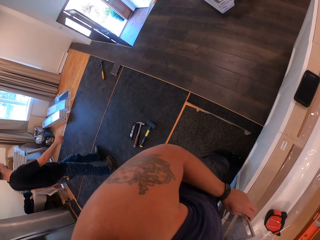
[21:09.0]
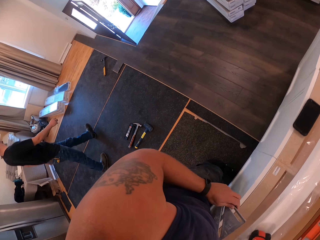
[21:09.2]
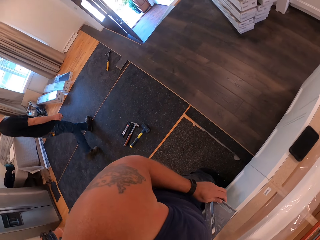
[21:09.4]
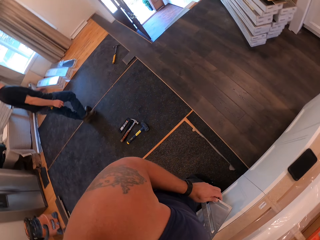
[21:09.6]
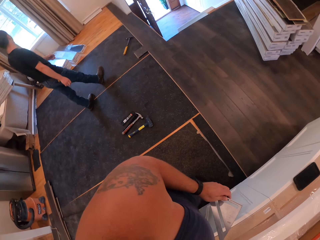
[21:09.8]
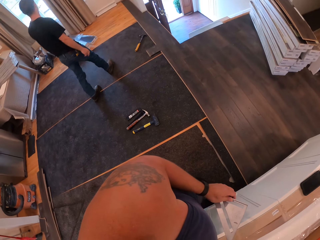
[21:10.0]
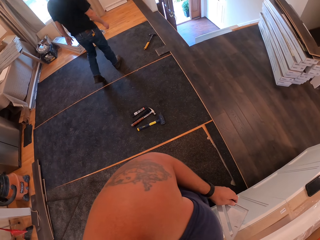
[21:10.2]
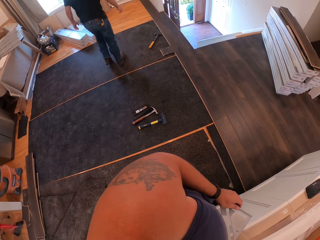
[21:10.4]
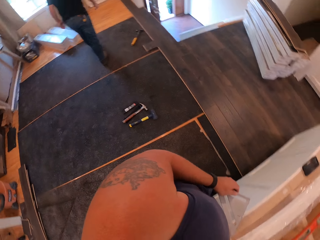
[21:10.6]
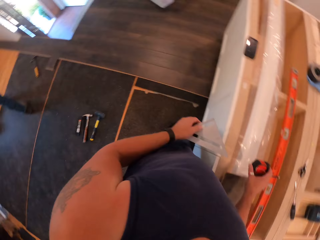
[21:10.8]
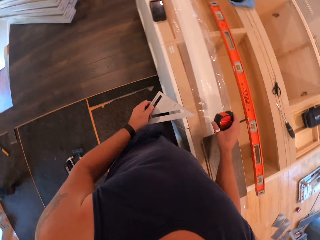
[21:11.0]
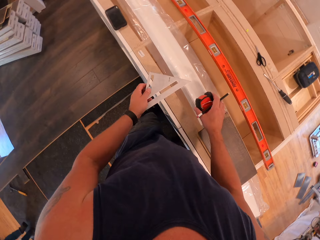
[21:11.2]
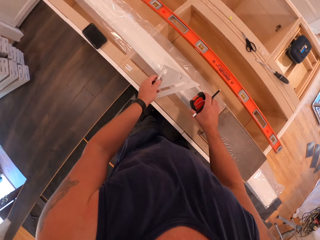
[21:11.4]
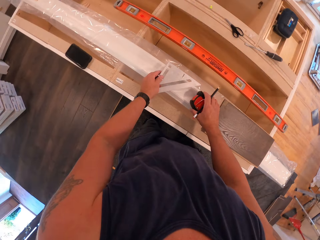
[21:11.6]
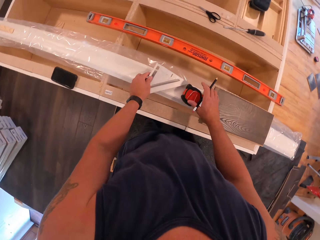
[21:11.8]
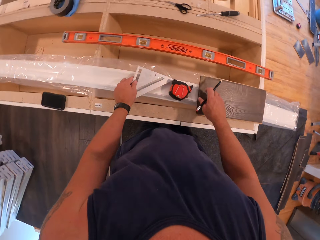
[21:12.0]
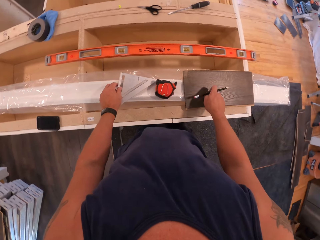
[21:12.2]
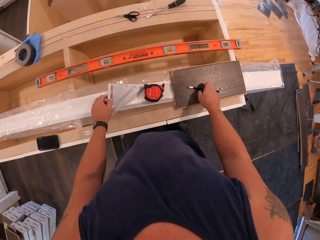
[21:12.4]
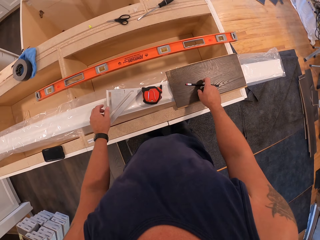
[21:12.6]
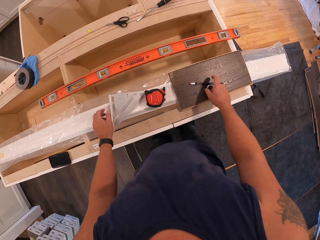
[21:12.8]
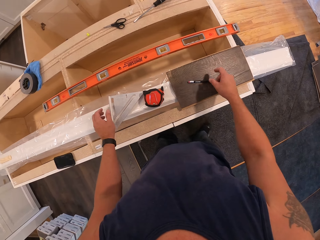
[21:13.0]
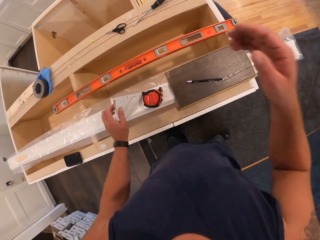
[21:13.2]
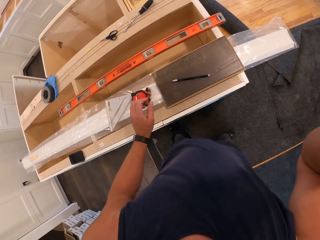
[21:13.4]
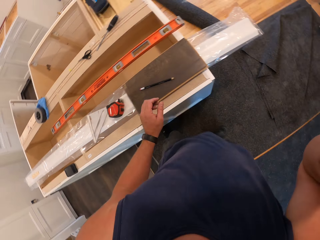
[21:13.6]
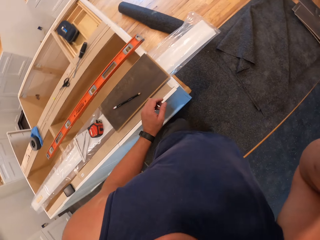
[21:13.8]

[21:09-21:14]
A man walks past the camera wearer. The camera wearer places the speed square on something. He drops the measuring tape. He places the pencil on a floor tile. He lifts his right hand.
